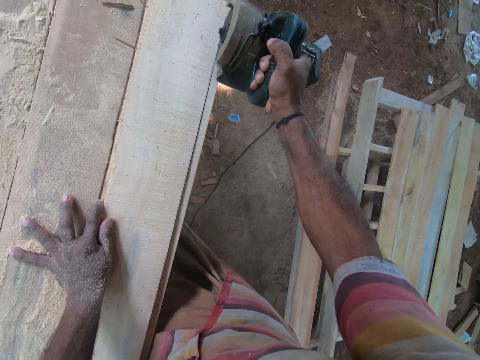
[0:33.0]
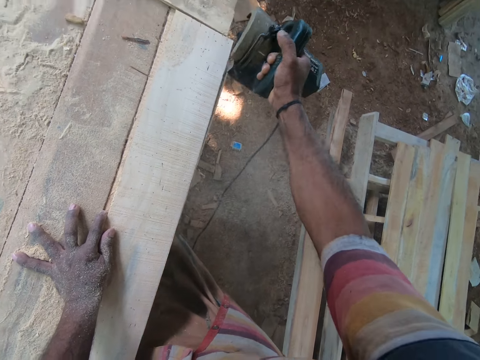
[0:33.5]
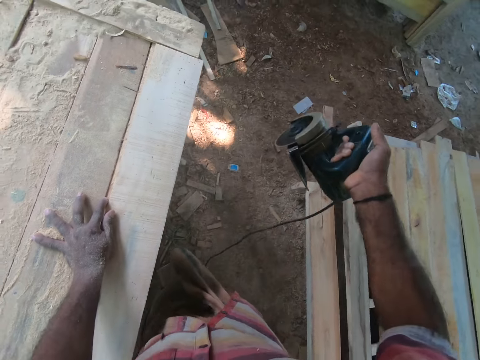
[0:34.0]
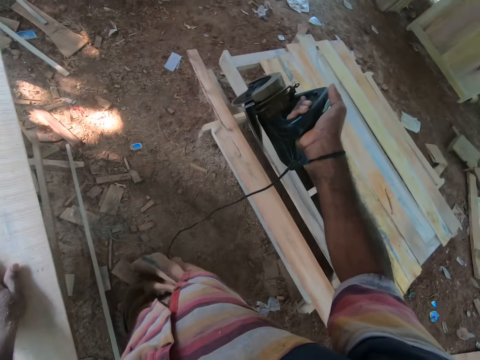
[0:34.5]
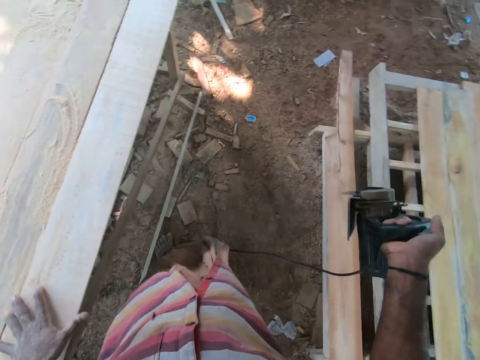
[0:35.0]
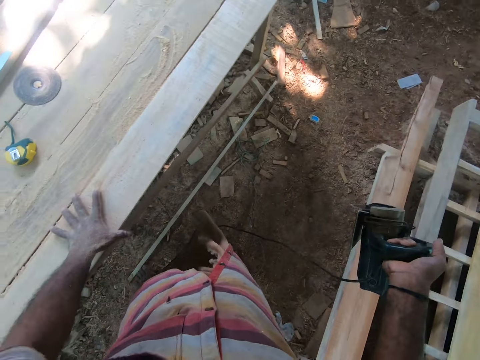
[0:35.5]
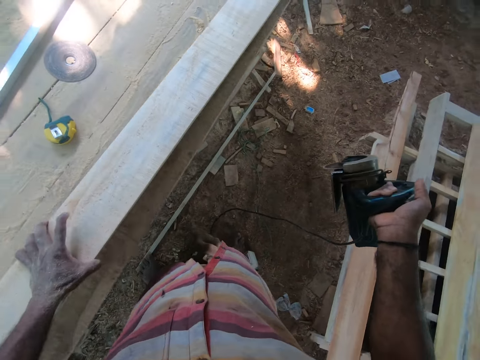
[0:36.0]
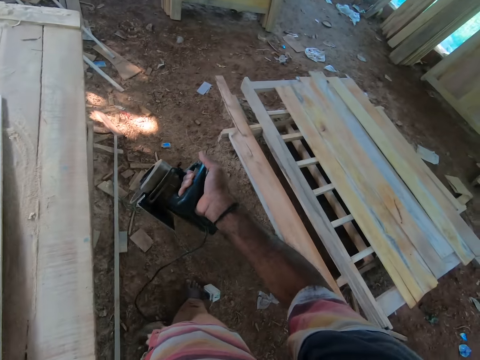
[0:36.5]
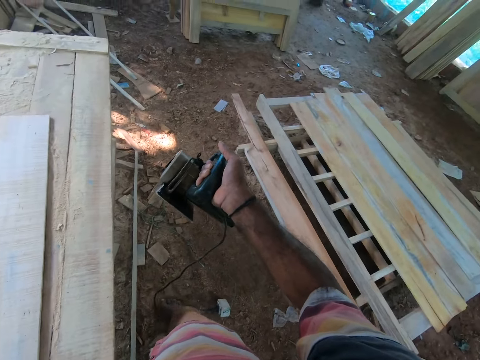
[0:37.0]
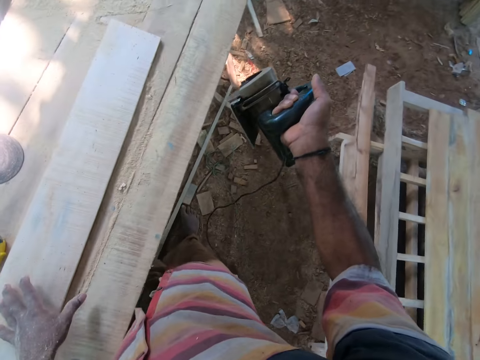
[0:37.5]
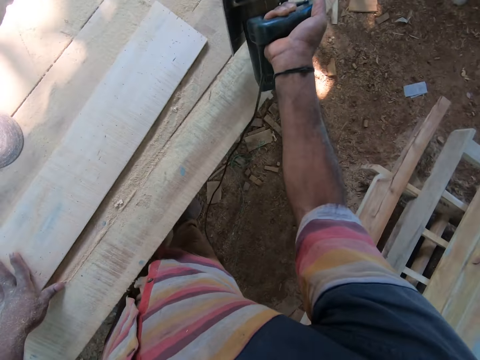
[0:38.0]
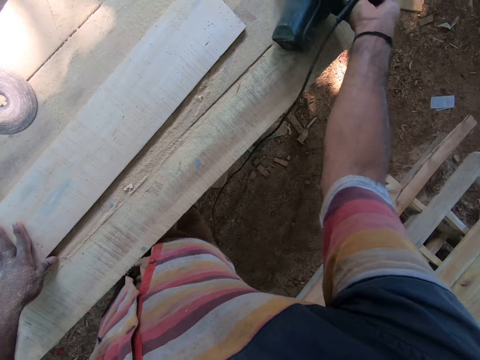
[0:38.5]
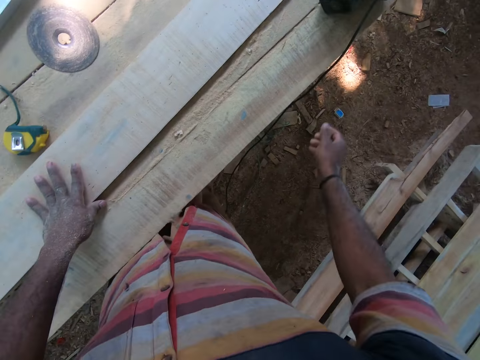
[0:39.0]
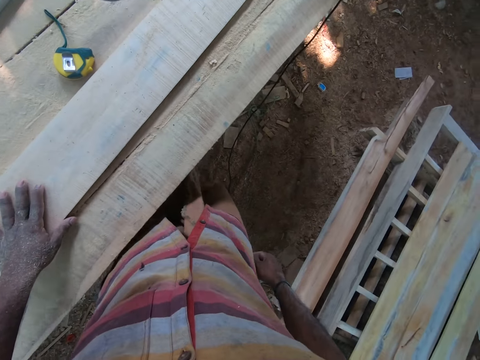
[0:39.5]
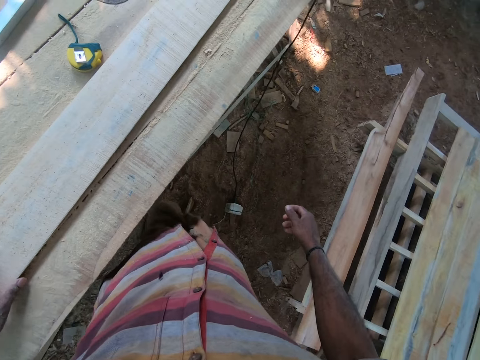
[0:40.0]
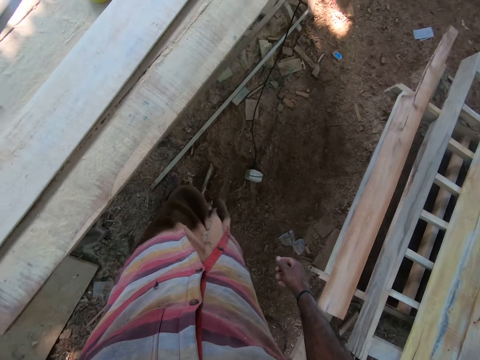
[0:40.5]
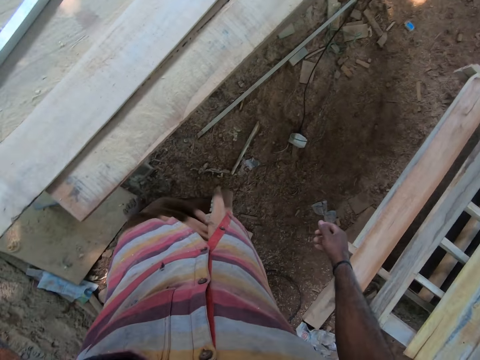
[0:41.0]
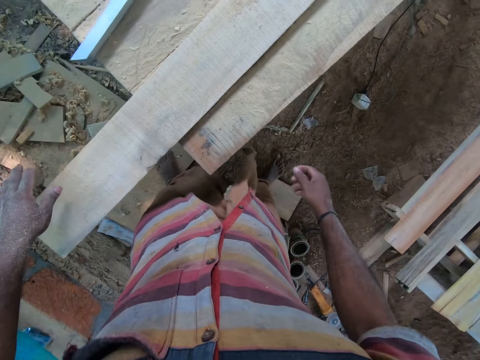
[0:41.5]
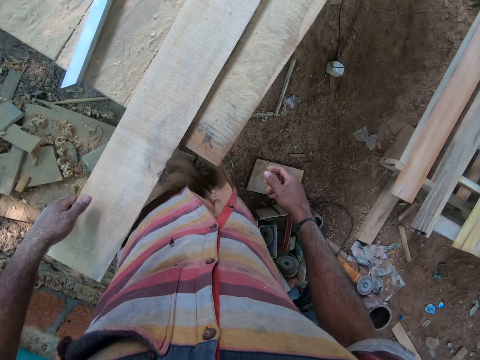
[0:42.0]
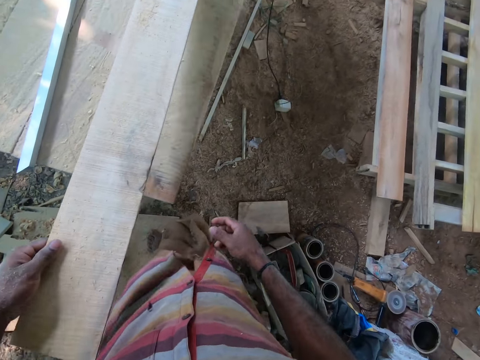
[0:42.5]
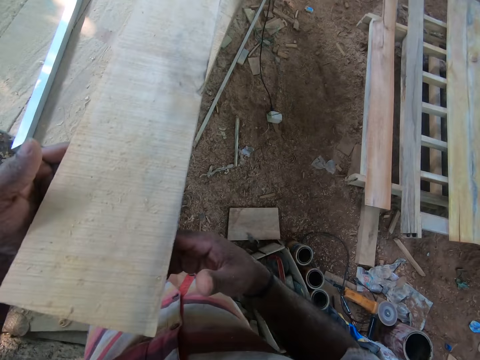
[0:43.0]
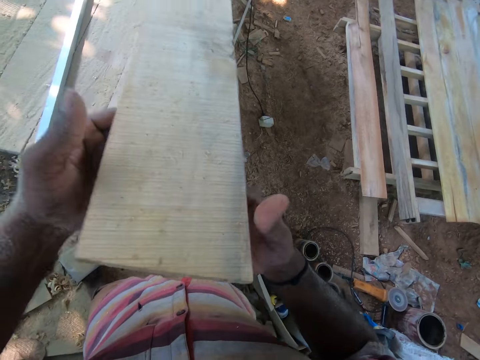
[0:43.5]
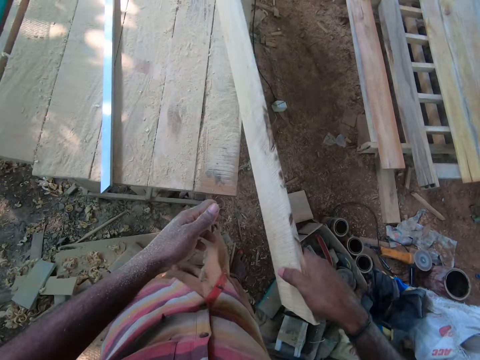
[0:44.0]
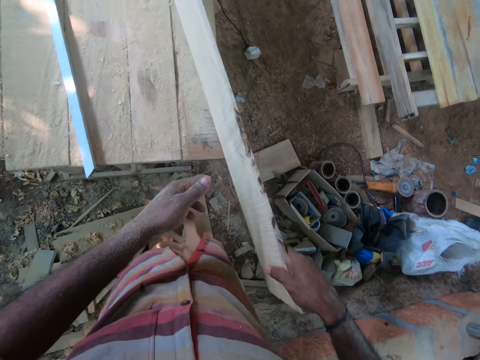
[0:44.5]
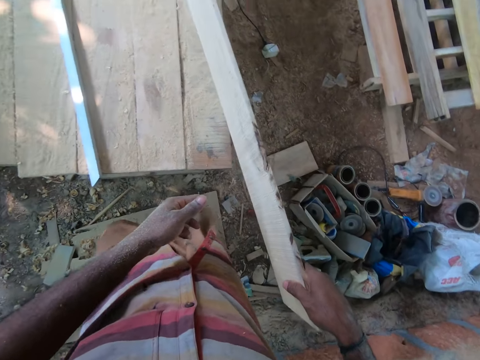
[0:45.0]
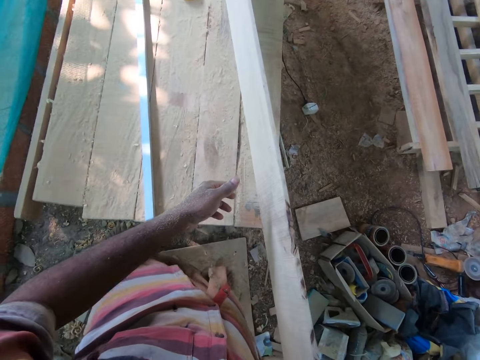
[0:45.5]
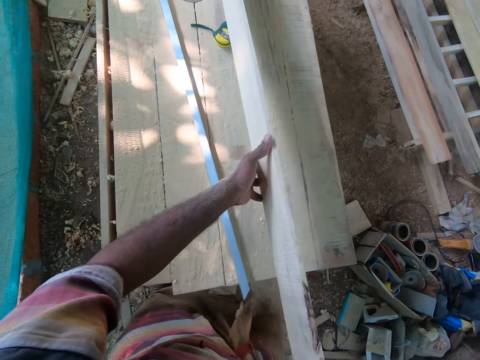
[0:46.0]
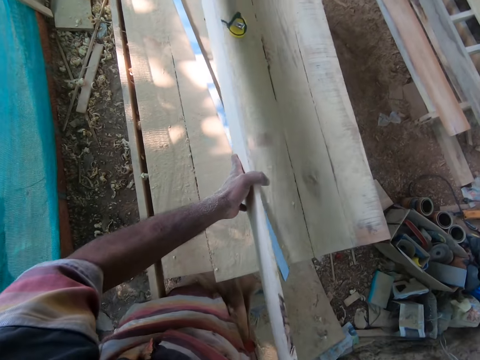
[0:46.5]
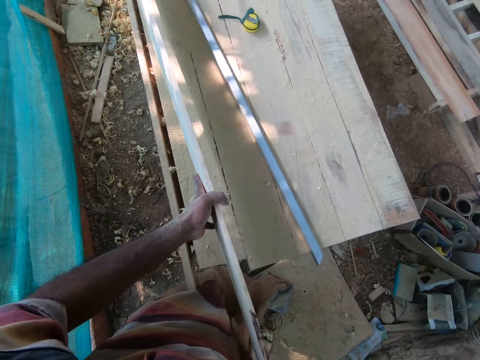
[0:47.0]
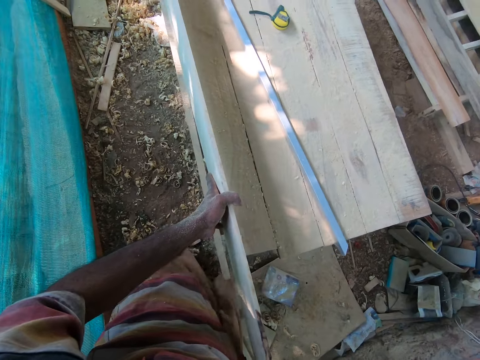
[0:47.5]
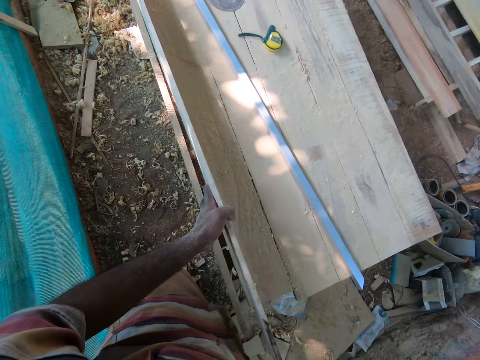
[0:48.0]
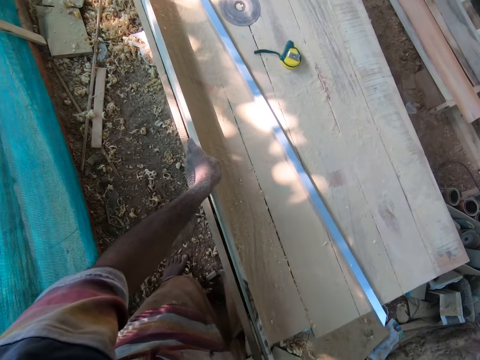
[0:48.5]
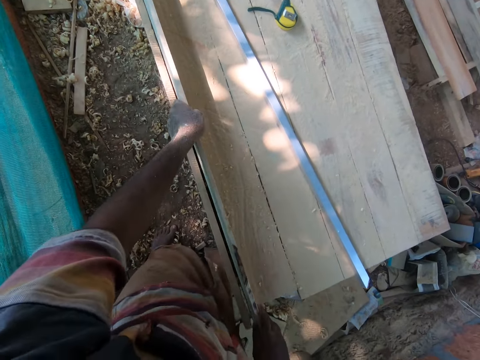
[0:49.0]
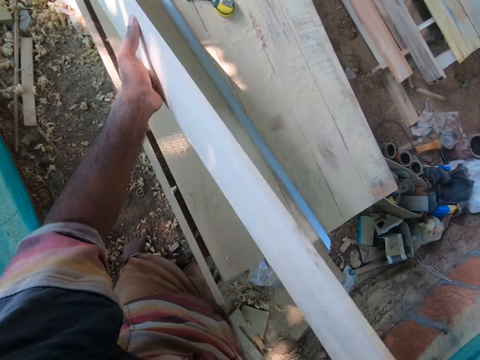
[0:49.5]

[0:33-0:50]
The camera wearer holds the timber or plank. He picks the plank from the work bench with his left hand. He drops the plank on the work bench with his left hand. He drops the circular saw on the work bench with his right hand. He picks the plank from the work bench with his left hand. He holds the plank with both hands. He picks the plank from the work bench with both hands. He holds the timber with both hands. He fixes the plank on the work bench with both hands. He fits the timber in a hole. He picks the plank from the work bench with both hands.

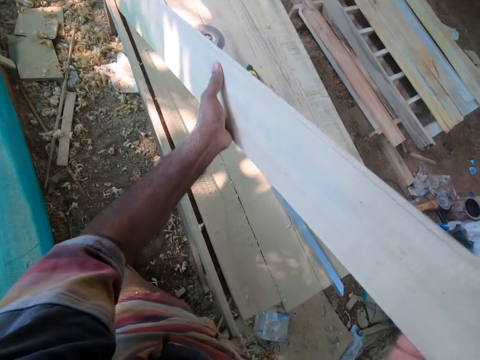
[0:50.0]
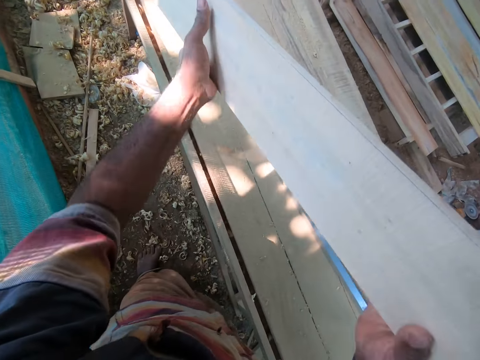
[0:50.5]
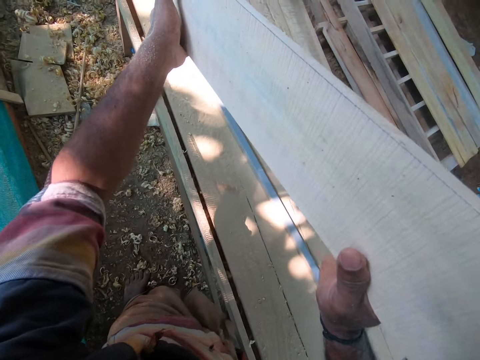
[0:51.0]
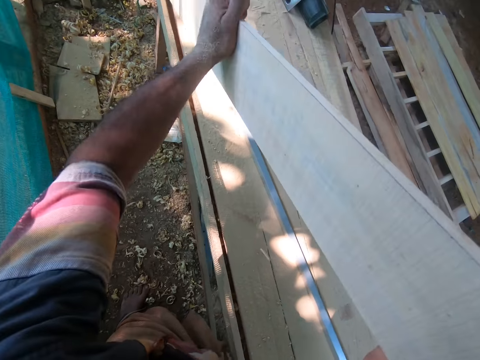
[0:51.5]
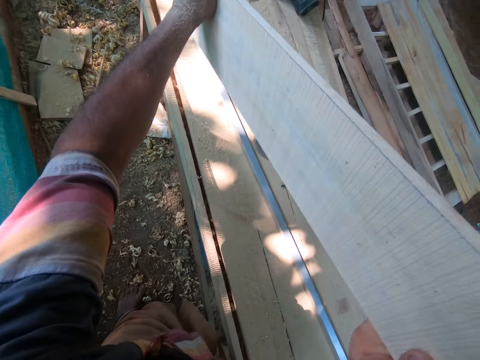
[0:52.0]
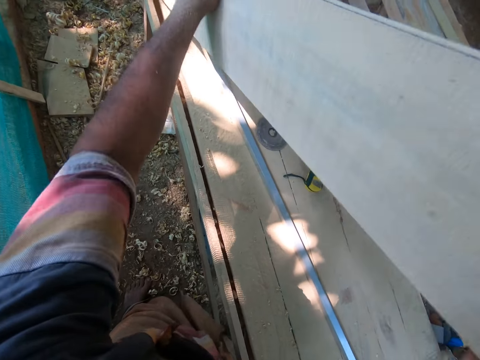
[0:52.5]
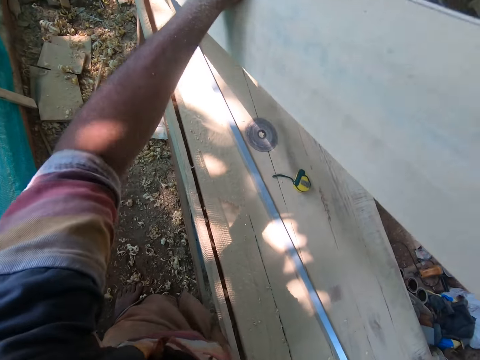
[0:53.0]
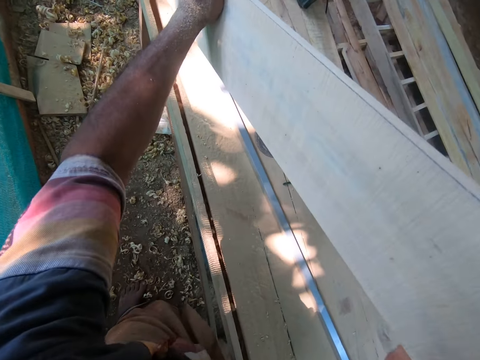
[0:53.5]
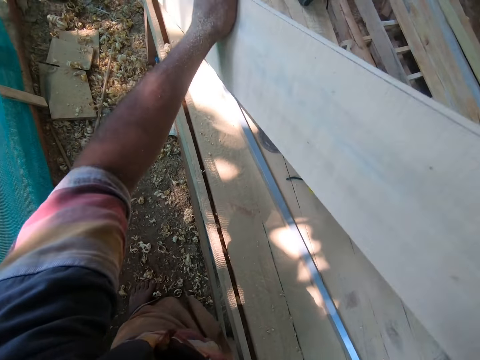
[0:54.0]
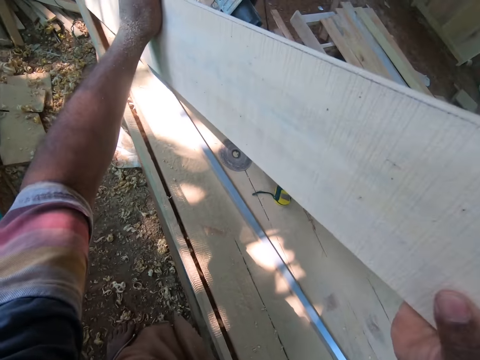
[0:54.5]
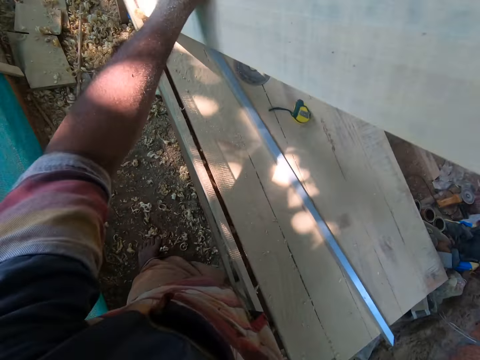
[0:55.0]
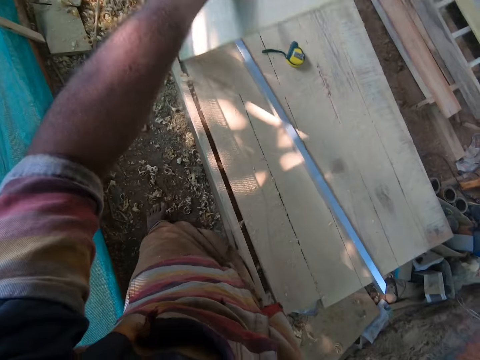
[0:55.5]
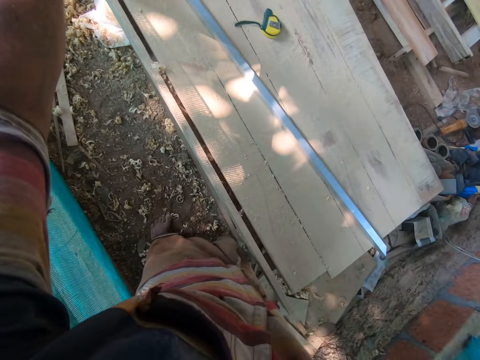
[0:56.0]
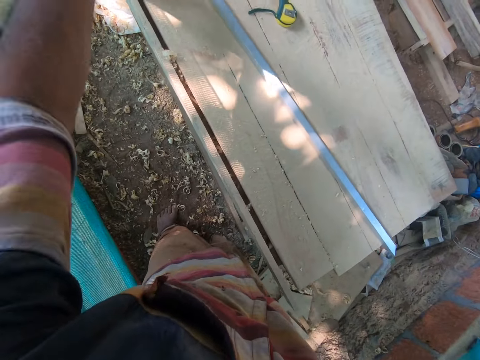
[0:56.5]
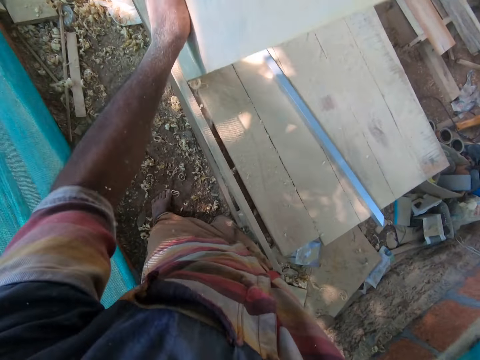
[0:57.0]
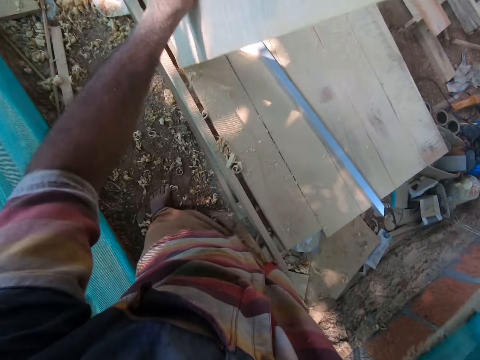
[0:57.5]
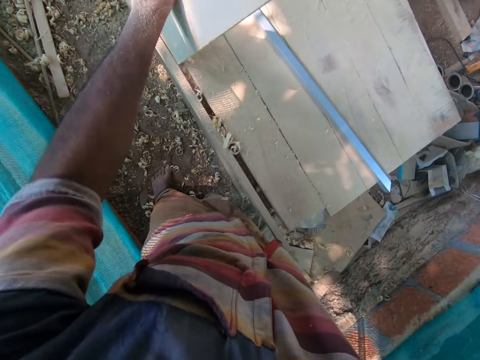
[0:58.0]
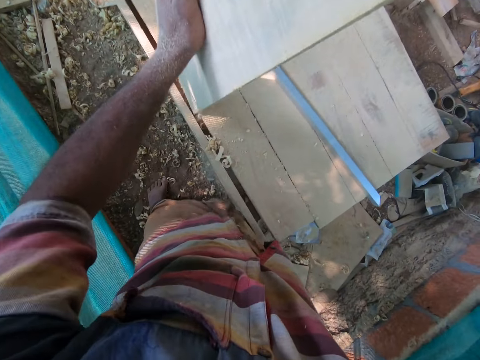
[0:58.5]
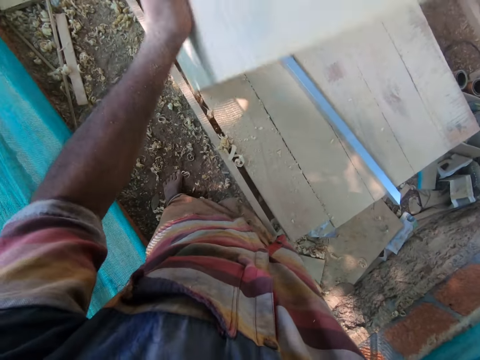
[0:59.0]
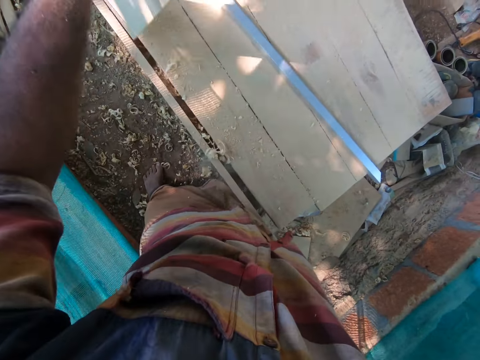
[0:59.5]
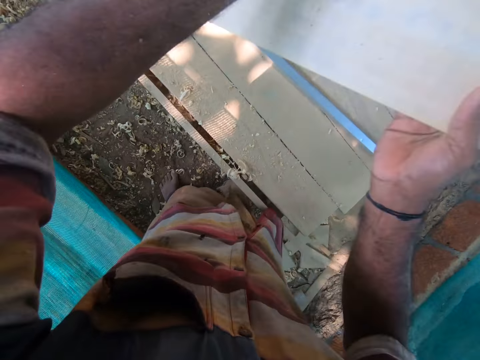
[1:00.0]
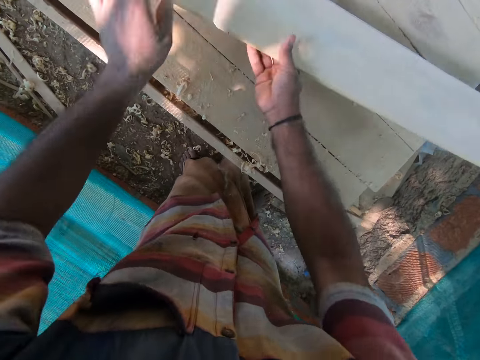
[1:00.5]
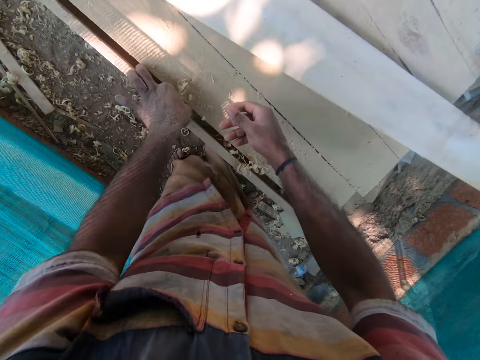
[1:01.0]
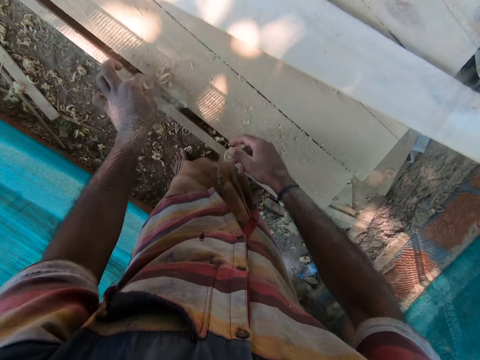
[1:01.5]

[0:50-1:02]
The camera wearer holds up the timber or plank. He removes some wood shavings from the work bench with the plank in his hands. He cleans the hole with the timber. He drops the plank on the work bench with both hands. He removes some wood shavings from the work bench with his left hand.
